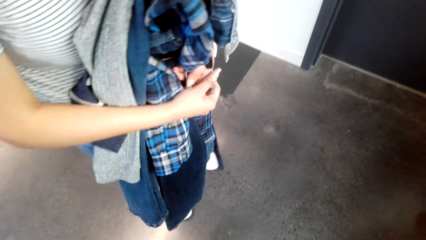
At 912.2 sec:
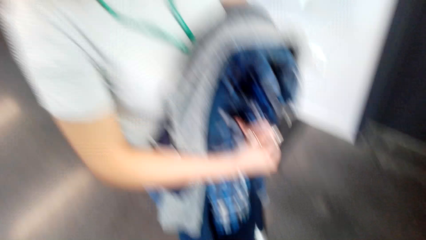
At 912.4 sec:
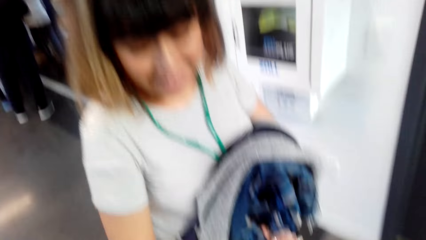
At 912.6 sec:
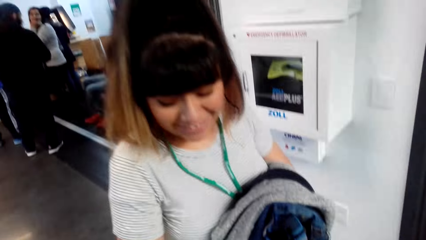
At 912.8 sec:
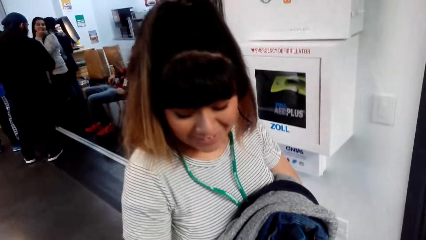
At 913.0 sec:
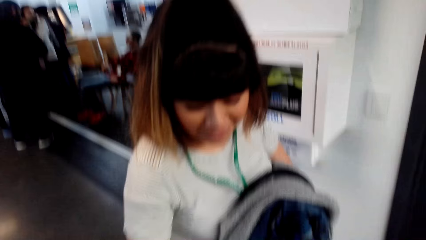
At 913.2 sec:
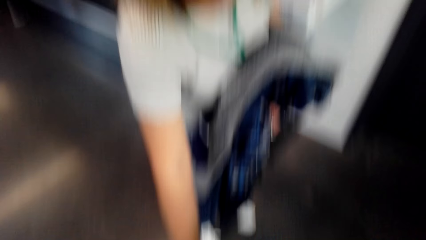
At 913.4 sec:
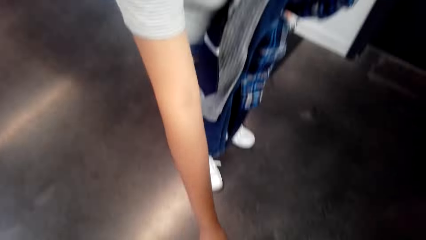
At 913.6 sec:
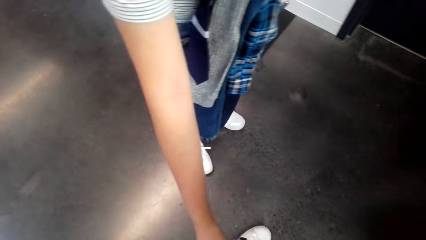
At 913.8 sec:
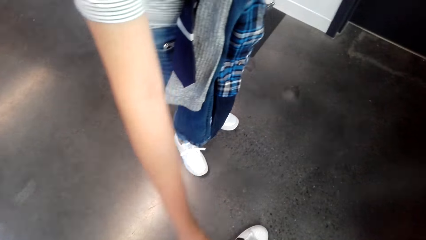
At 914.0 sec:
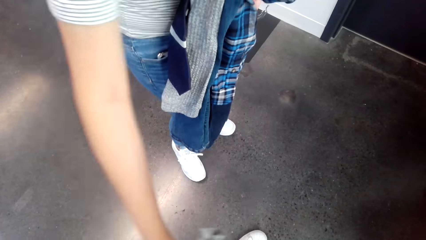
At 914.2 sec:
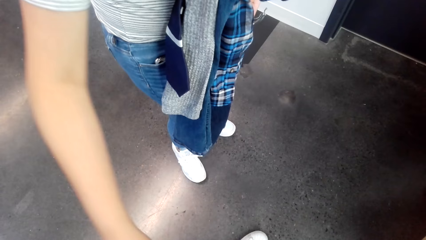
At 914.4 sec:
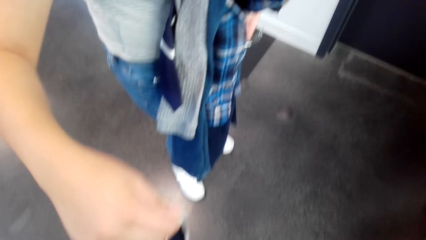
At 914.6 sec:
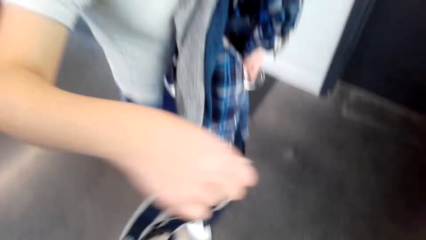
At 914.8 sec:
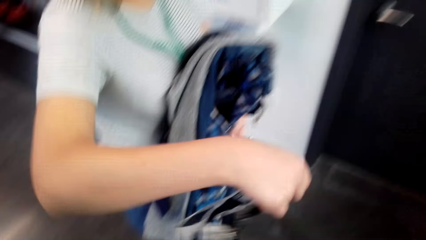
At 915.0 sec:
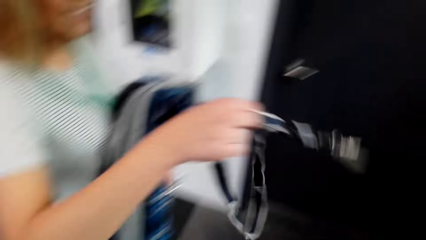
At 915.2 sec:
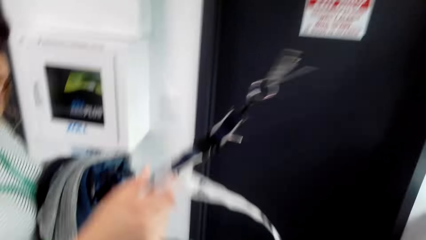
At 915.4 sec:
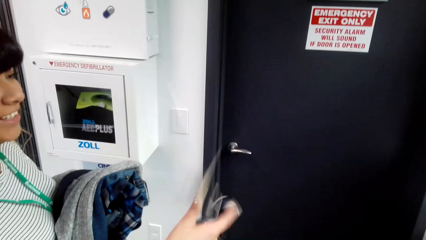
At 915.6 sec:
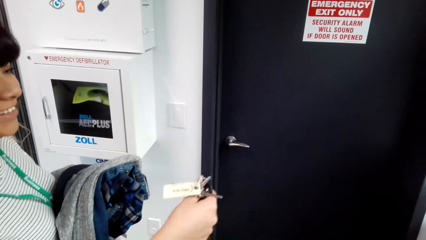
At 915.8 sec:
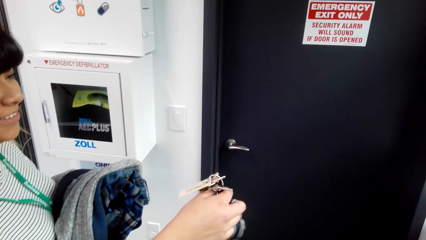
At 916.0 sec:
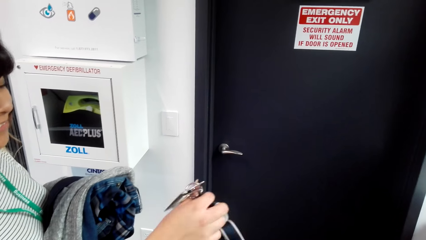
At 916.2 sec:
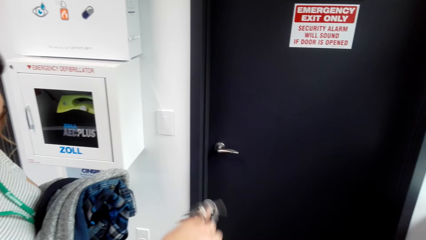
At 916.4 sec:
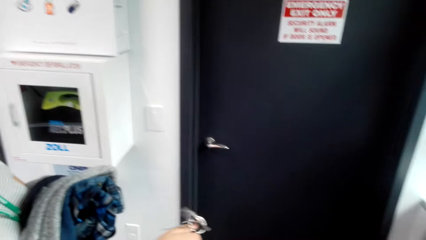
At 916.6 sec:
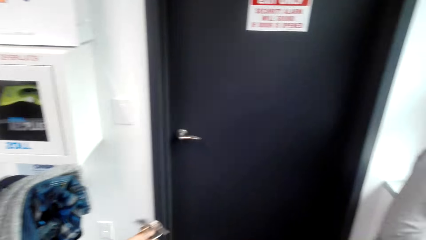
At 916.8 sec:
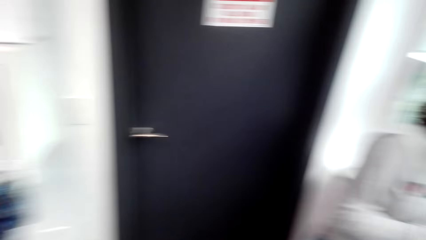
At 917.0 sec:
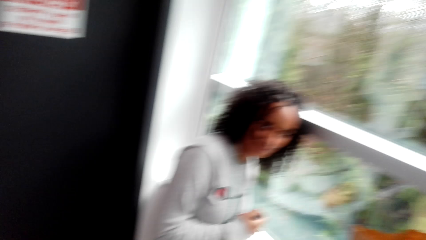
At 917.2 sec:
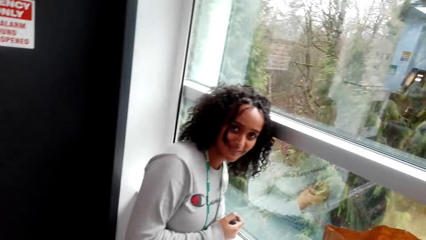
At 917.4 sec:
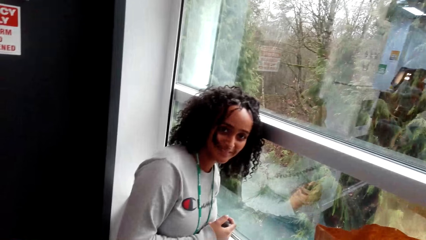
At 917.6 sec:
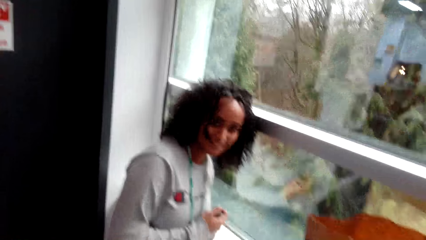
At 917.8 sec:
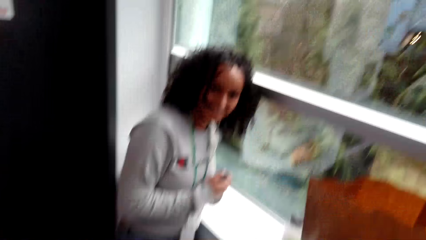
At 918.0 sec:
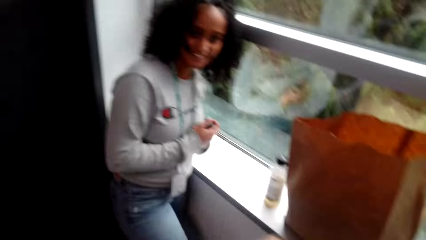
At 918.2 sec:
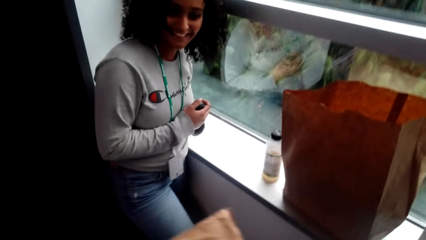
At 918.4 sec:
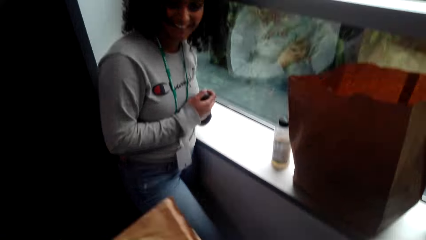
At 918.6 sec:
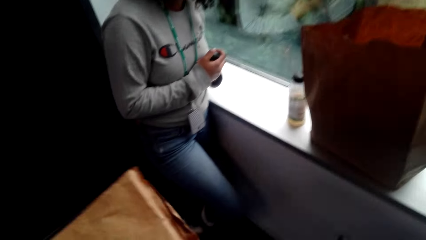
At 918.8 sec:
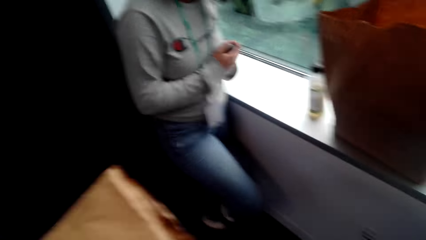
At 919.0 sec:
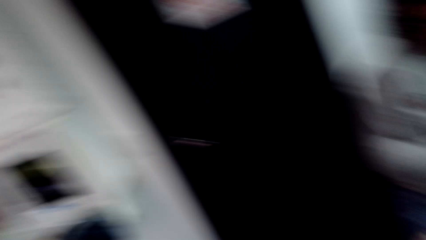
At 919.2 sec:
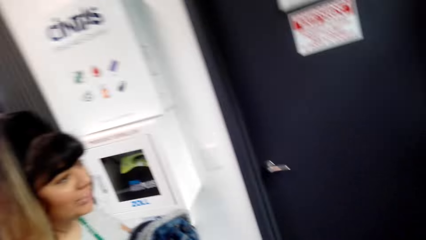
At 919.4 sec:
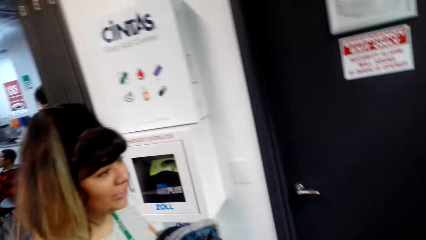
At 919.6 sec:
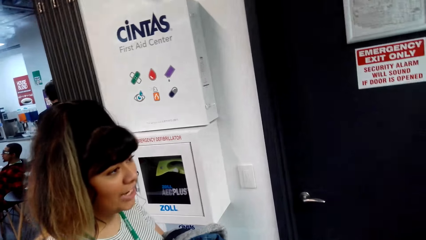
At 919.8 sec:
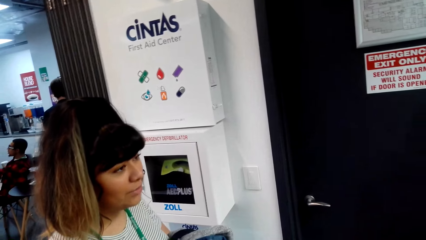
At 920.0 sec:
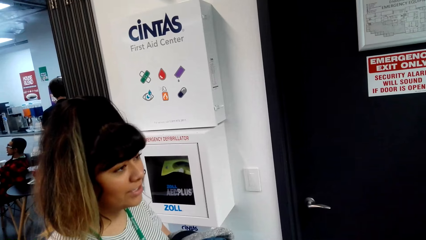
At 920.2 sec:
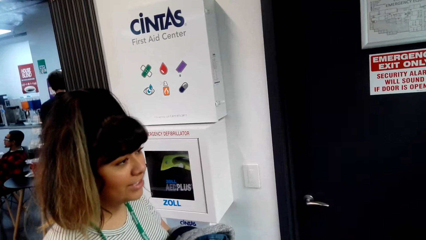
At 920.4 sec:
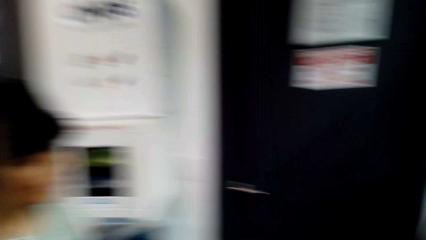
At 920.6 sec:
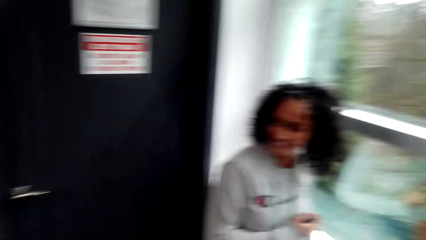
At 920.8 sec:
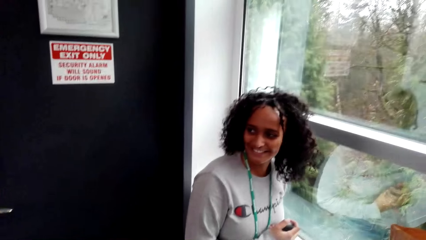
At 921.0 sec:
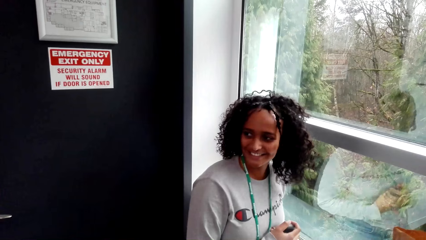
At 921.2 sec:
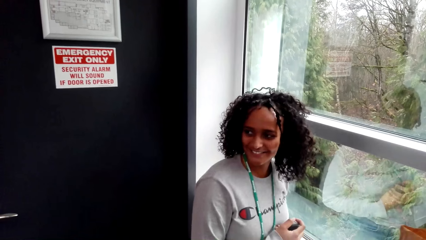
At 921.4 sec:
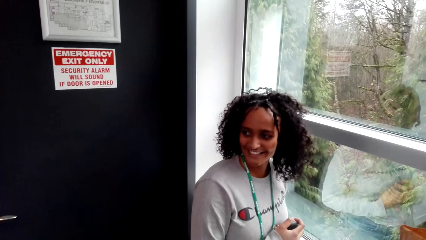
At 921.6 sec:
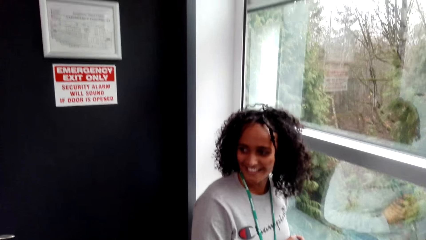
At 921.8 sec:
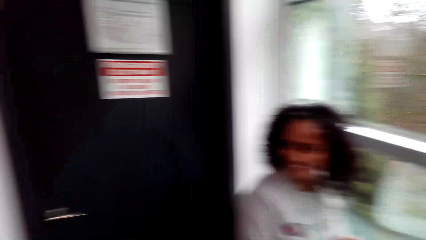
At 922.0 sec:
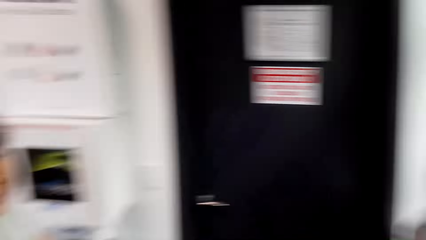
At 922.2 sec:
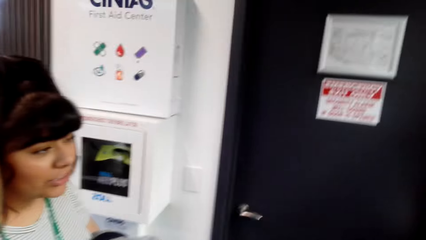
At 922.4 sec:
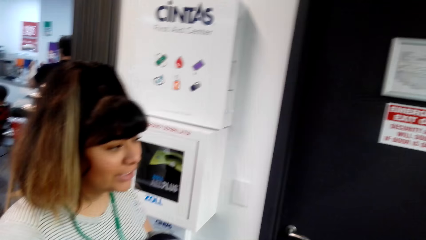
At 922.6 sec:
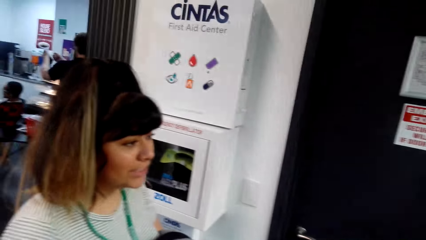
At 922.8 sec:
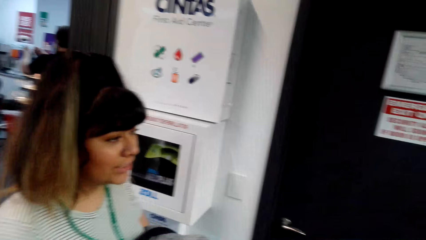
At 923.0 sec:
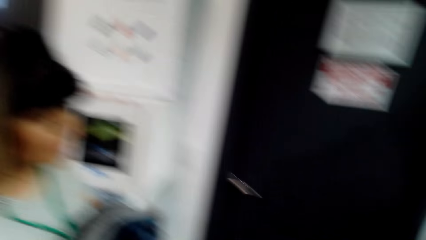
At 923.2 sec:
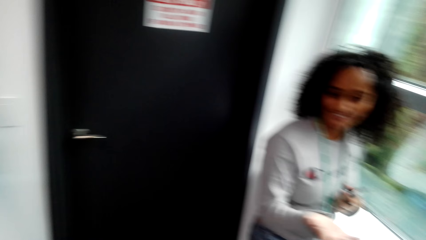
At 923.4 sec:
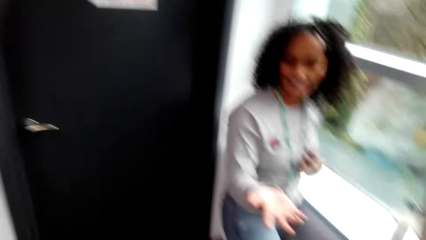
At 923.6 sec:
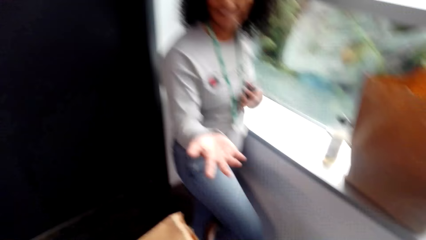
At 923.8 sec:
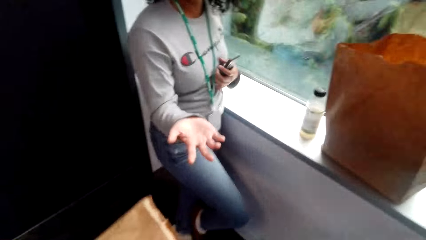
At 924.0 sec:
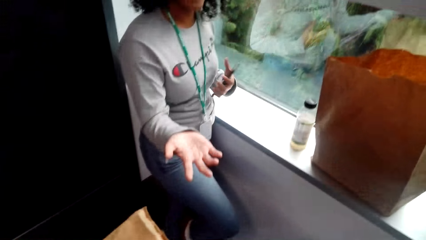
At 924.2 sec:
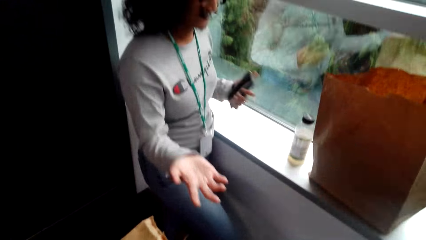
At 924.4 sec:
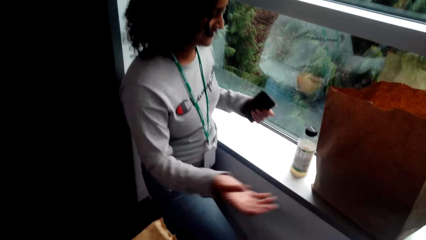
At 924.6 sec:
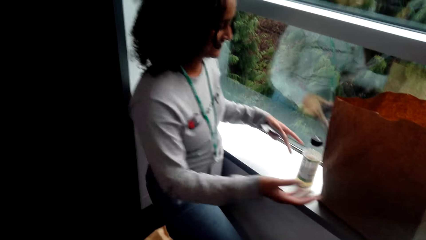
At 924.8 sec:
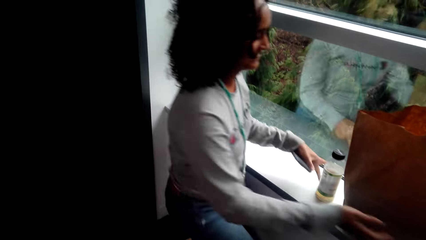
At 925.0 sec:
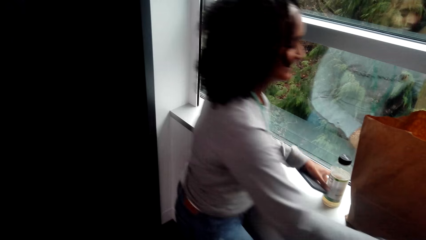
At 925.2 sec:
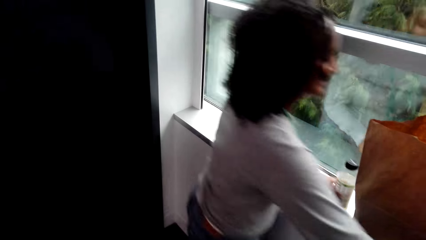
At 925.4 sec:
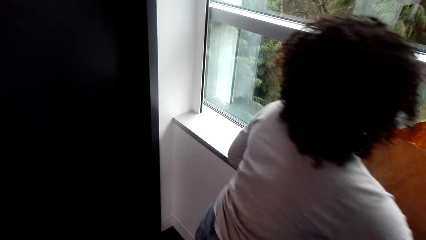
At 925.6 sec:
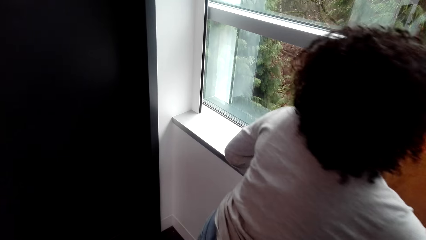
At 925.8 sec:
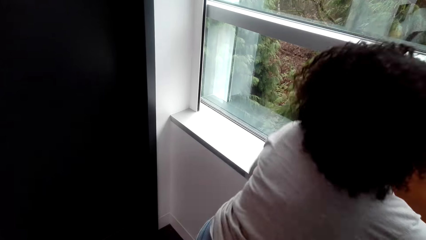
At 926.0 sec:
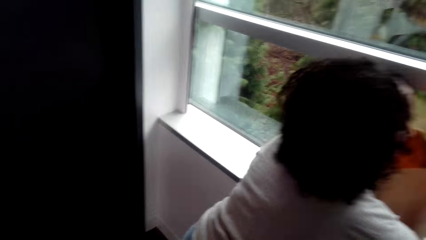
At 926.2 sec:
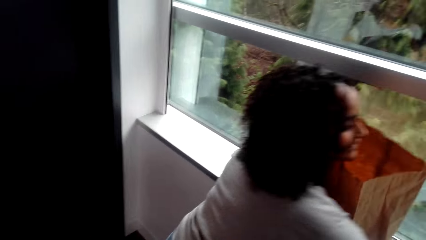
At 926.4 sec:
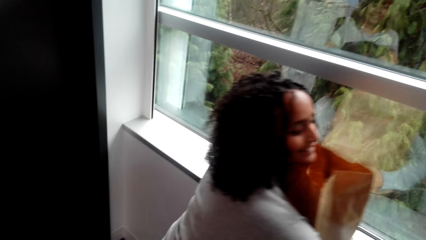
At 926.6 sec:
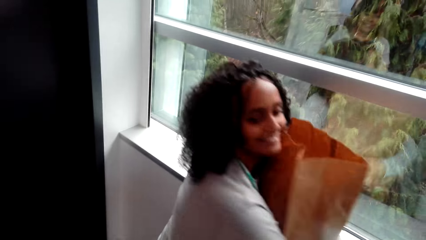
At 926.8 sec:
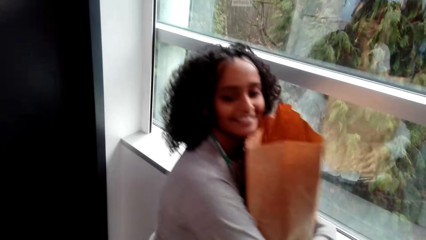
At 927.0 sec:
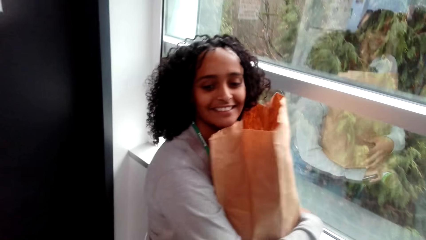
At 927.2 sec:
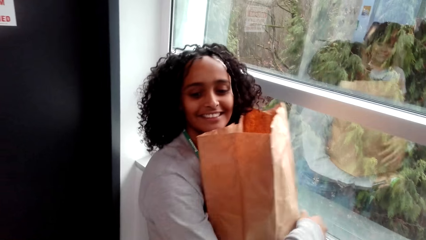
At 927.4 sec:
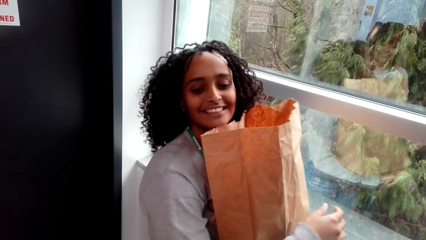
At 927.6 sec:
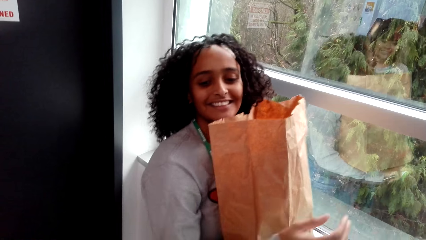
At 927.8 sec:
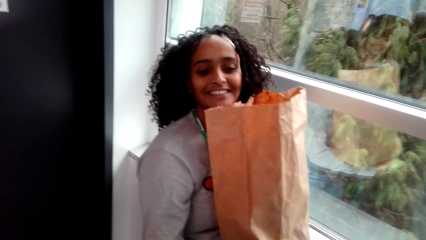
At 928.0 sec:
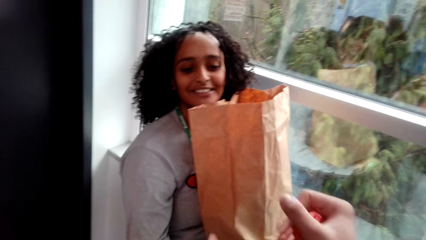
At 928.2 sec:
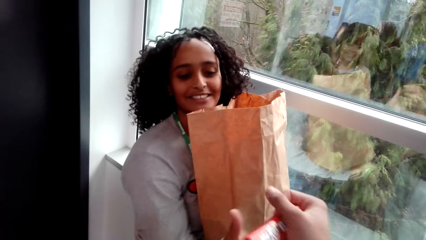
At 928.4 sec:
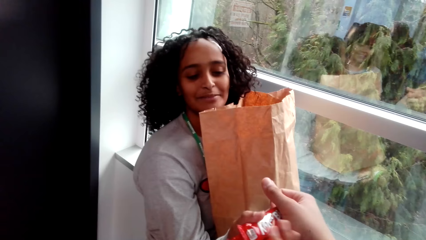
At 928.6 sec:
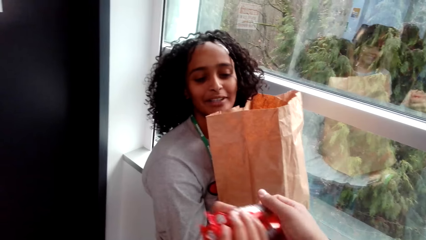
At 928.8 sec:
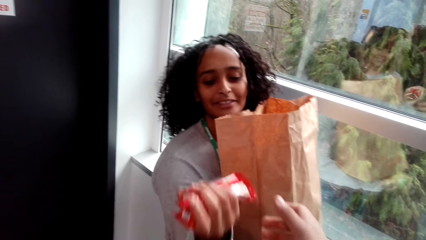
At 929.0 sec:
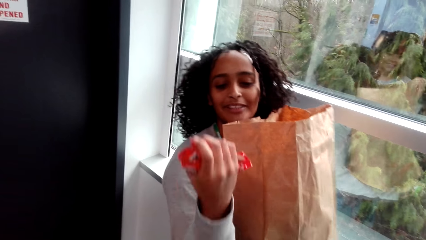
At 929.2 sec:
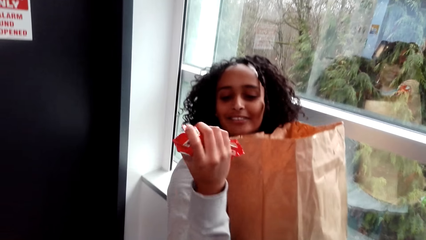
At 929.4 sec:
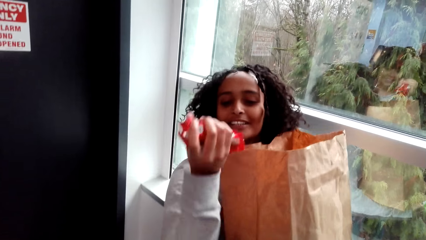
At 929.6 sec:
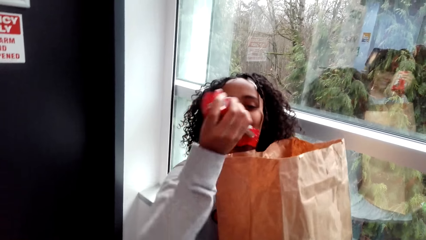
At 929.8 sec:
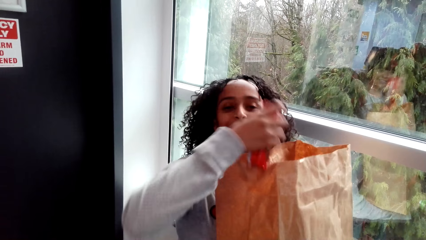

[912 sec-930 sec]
A woman stretches a hand towards the camera wearer. Another woman picks up the keys from the camera wearer. A third woman picks up the paper on the window. The second woman receives snack packets.
